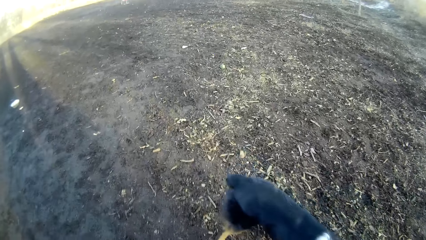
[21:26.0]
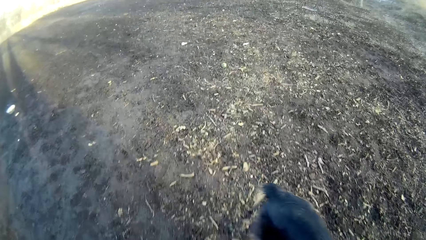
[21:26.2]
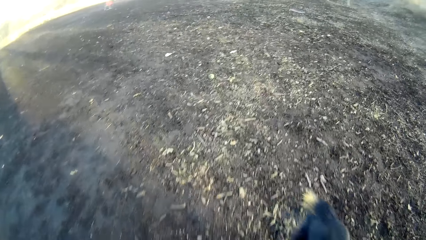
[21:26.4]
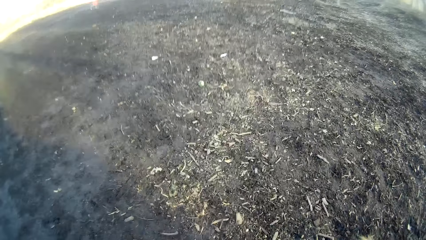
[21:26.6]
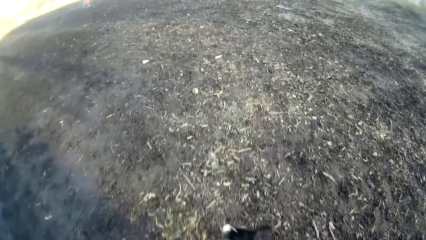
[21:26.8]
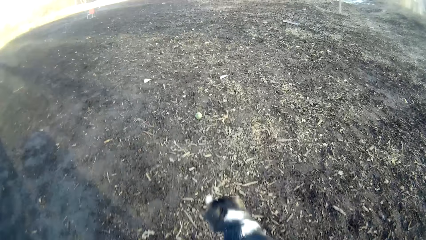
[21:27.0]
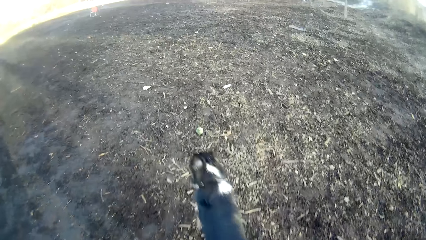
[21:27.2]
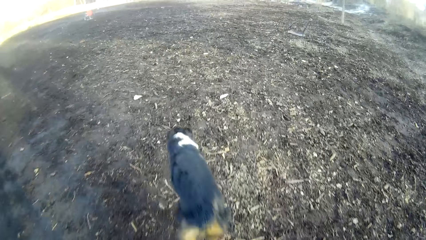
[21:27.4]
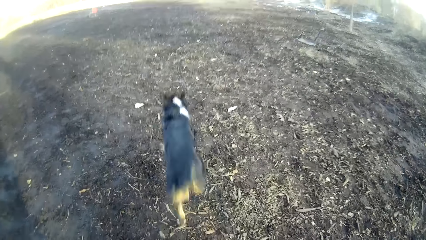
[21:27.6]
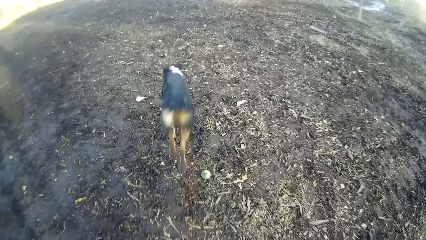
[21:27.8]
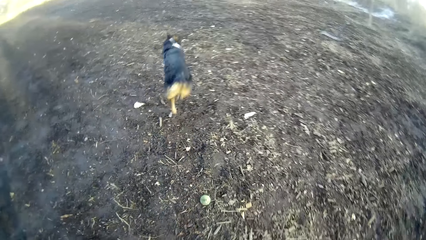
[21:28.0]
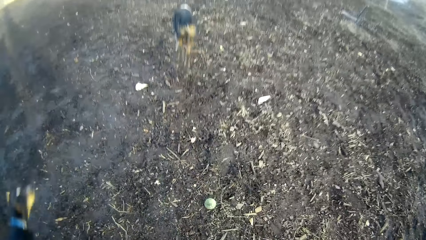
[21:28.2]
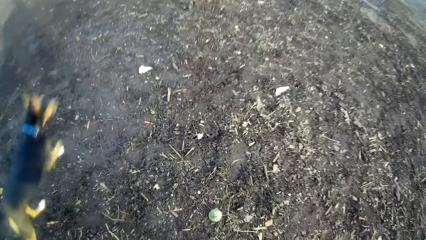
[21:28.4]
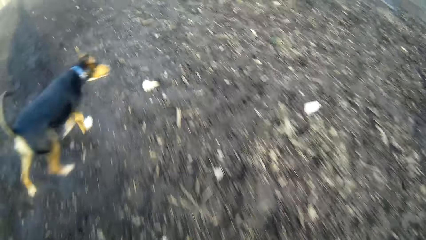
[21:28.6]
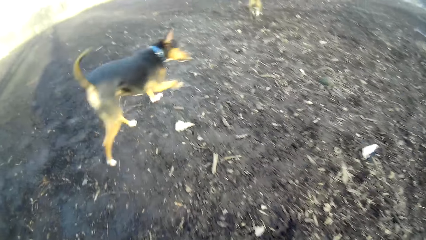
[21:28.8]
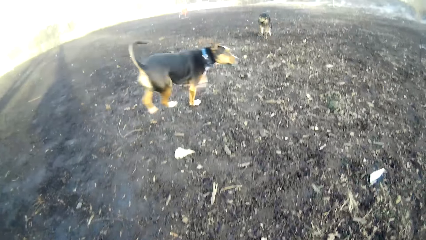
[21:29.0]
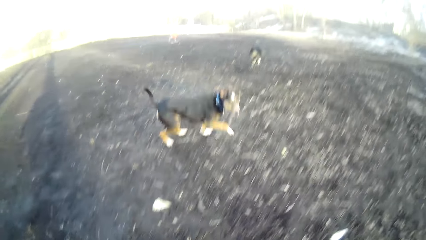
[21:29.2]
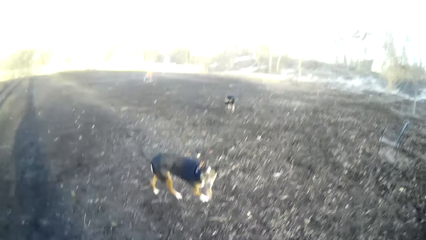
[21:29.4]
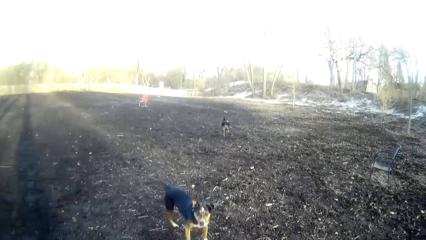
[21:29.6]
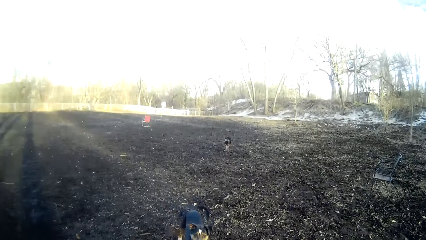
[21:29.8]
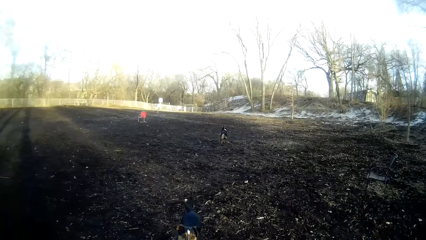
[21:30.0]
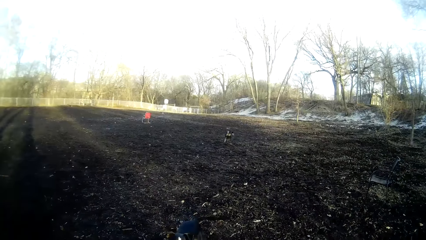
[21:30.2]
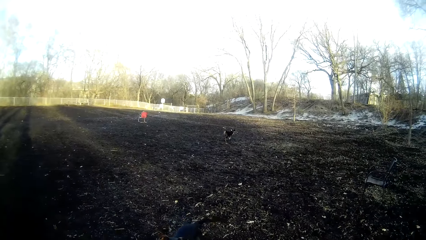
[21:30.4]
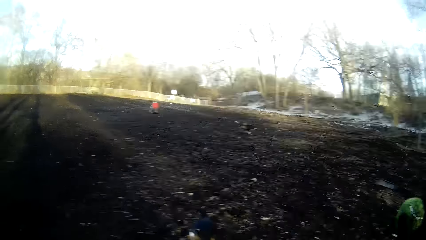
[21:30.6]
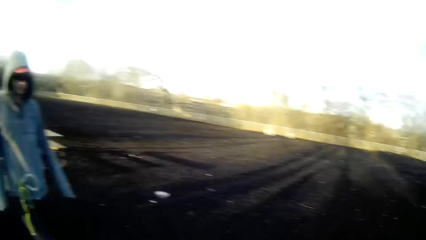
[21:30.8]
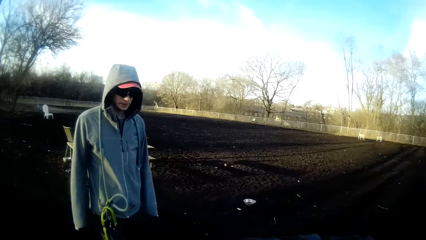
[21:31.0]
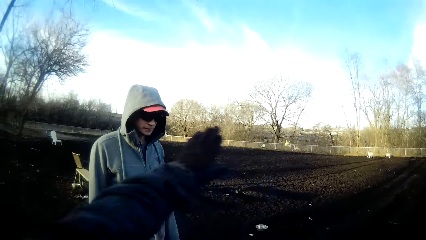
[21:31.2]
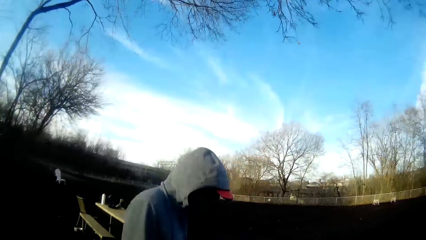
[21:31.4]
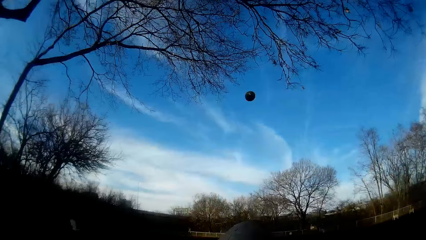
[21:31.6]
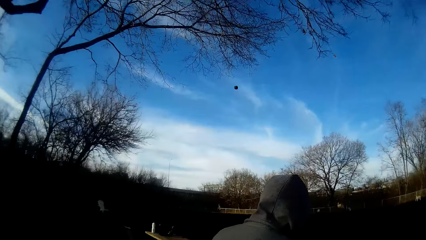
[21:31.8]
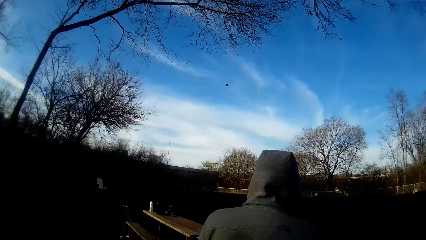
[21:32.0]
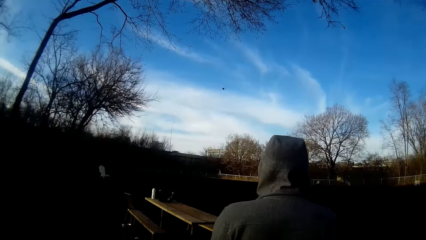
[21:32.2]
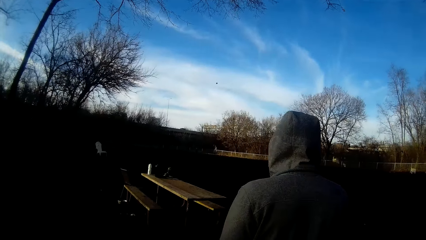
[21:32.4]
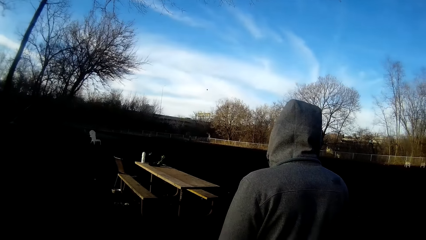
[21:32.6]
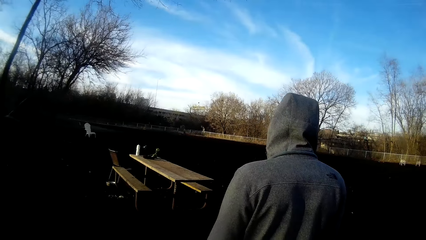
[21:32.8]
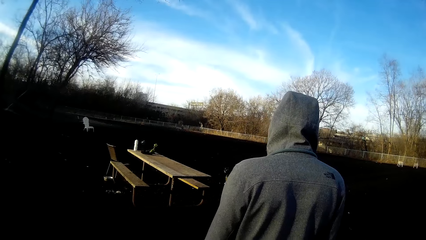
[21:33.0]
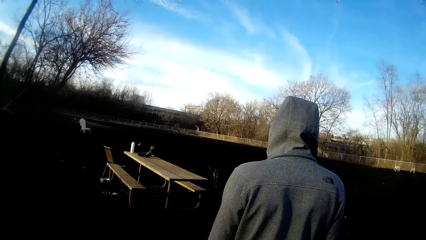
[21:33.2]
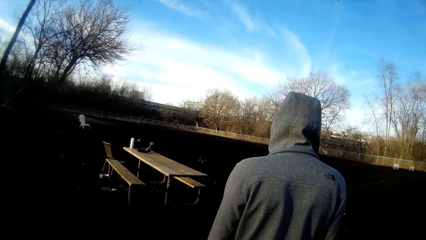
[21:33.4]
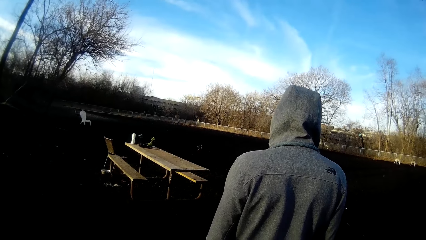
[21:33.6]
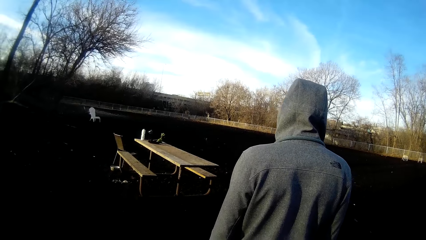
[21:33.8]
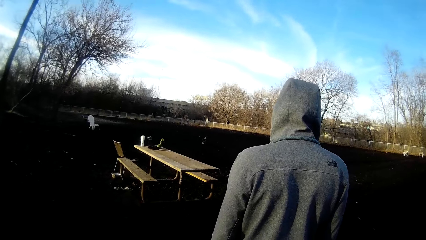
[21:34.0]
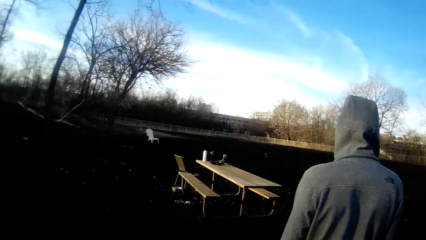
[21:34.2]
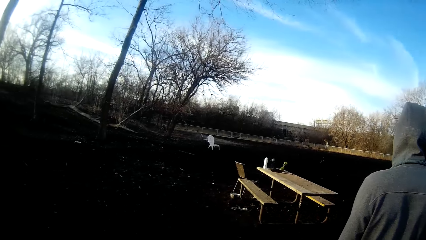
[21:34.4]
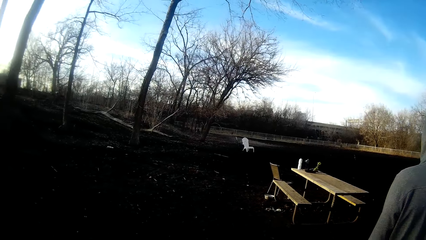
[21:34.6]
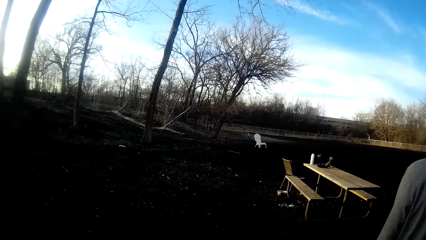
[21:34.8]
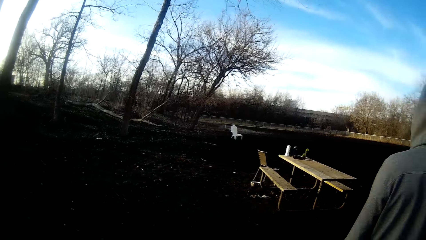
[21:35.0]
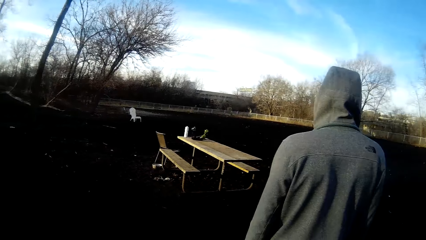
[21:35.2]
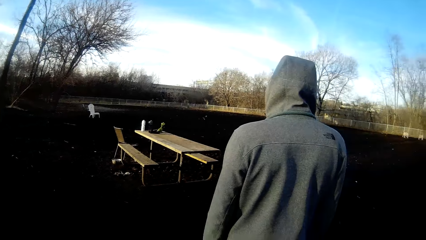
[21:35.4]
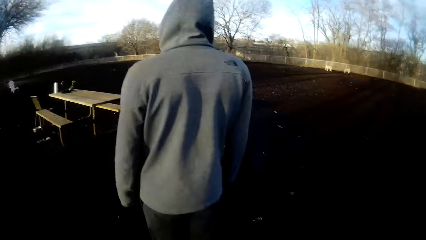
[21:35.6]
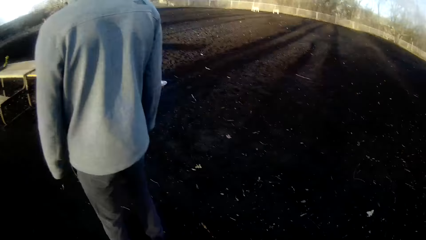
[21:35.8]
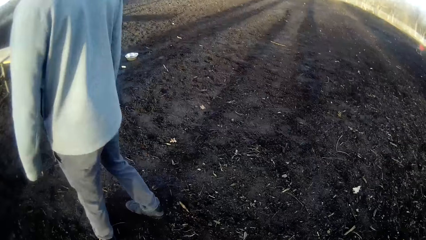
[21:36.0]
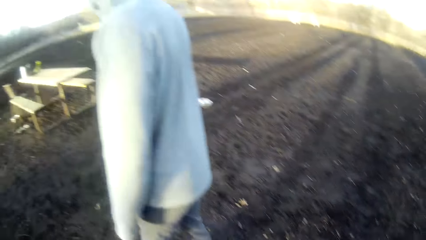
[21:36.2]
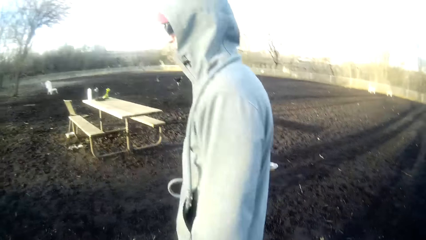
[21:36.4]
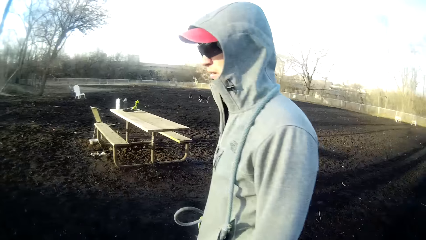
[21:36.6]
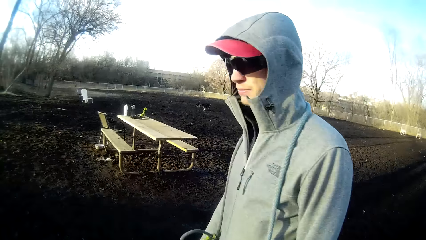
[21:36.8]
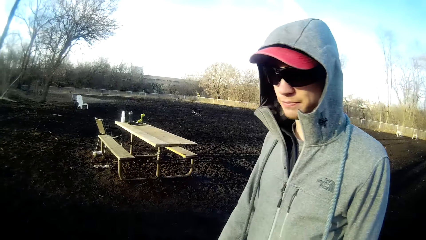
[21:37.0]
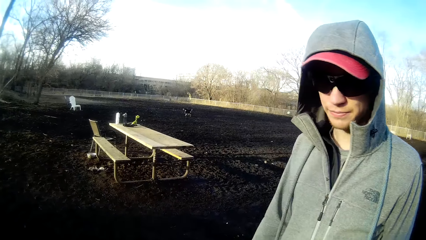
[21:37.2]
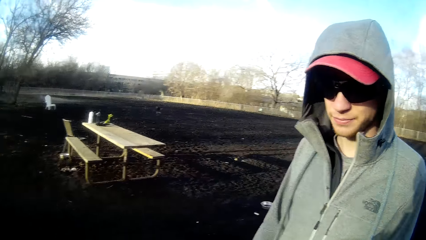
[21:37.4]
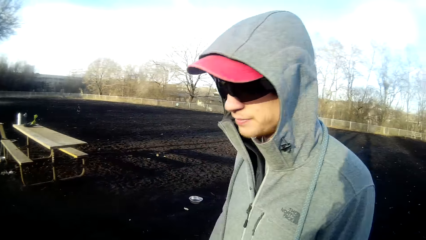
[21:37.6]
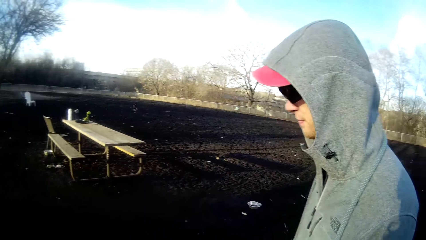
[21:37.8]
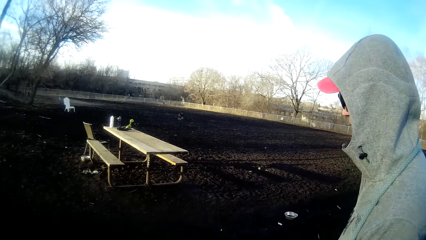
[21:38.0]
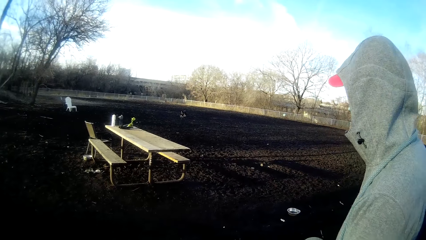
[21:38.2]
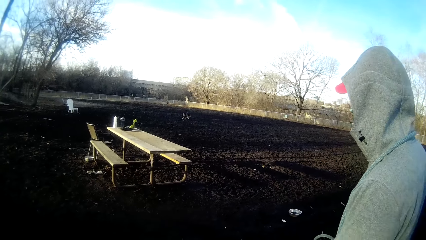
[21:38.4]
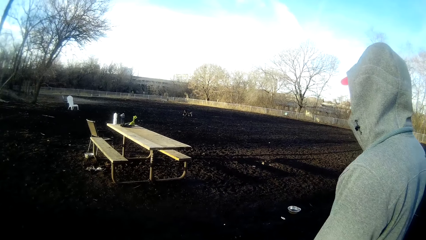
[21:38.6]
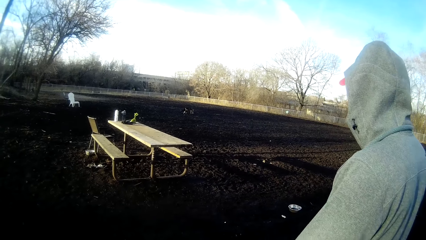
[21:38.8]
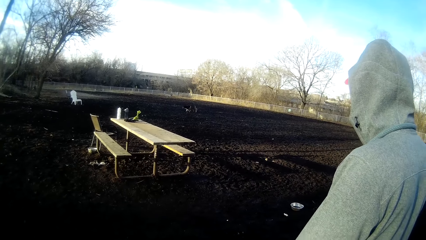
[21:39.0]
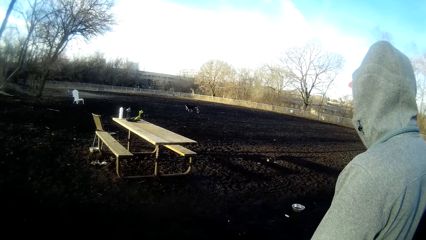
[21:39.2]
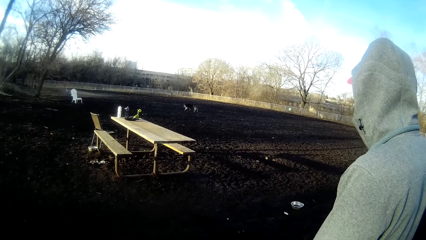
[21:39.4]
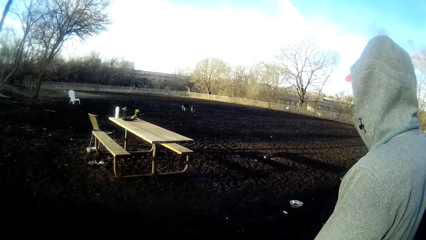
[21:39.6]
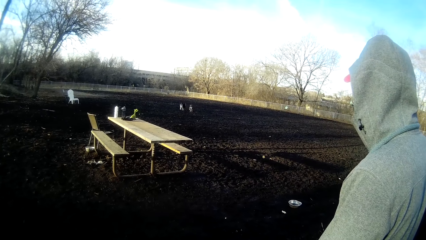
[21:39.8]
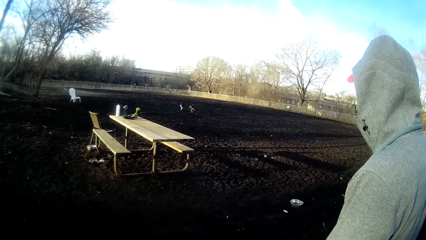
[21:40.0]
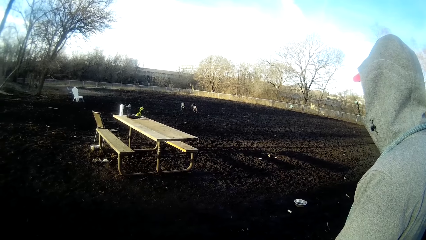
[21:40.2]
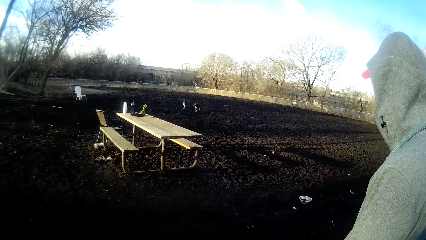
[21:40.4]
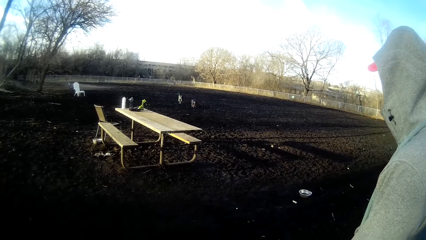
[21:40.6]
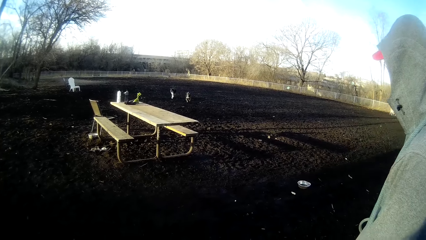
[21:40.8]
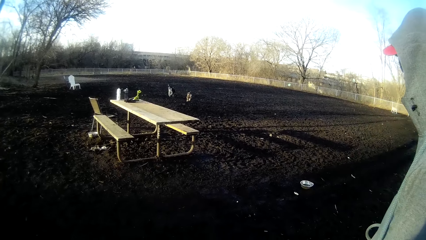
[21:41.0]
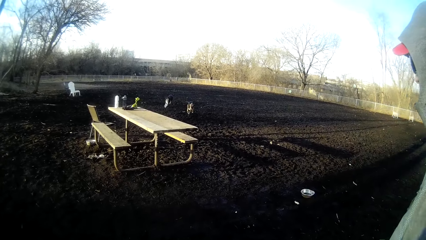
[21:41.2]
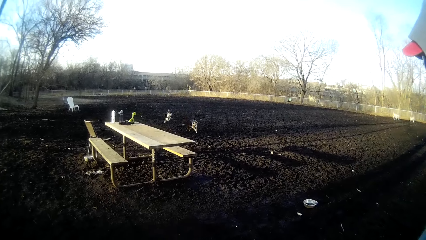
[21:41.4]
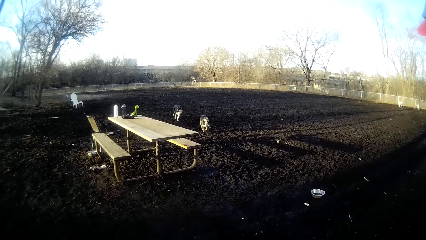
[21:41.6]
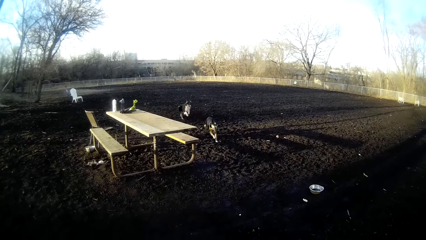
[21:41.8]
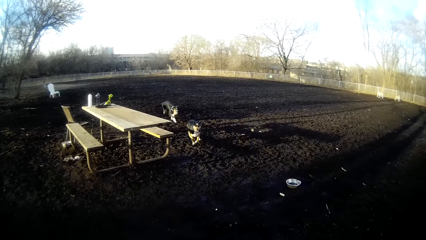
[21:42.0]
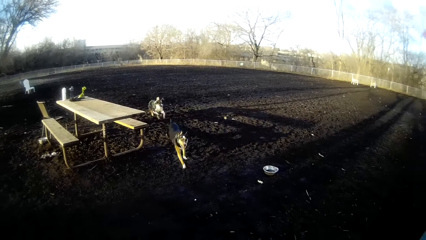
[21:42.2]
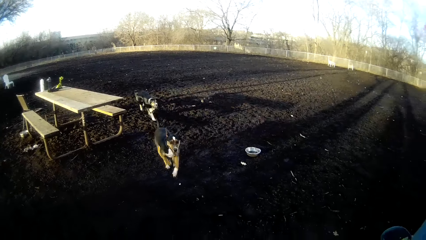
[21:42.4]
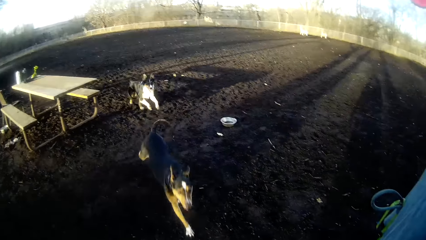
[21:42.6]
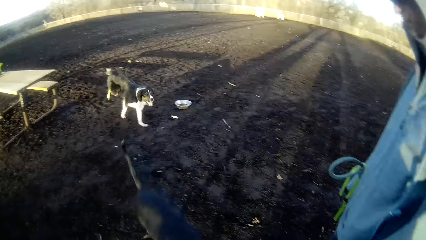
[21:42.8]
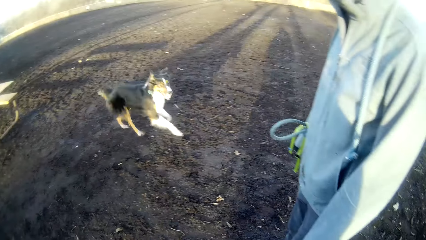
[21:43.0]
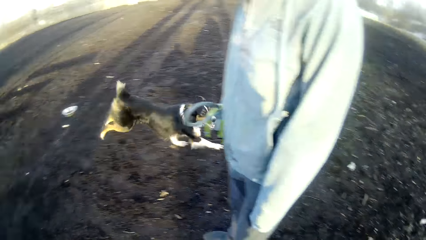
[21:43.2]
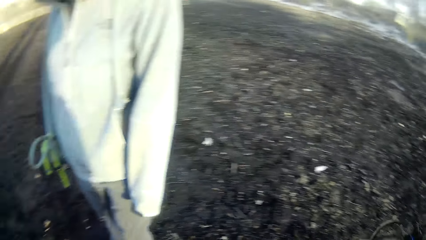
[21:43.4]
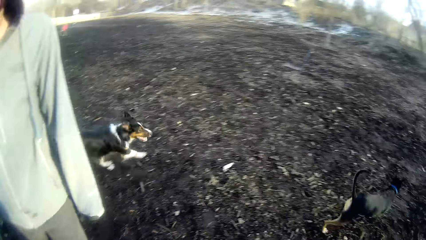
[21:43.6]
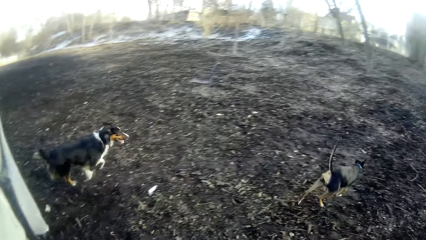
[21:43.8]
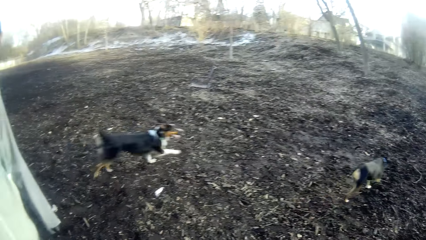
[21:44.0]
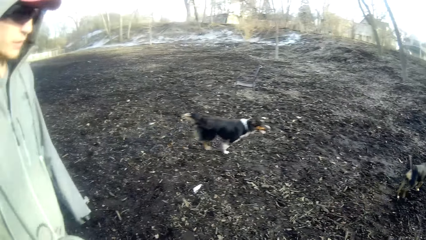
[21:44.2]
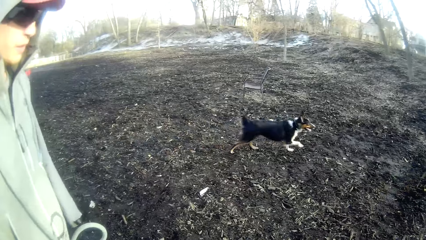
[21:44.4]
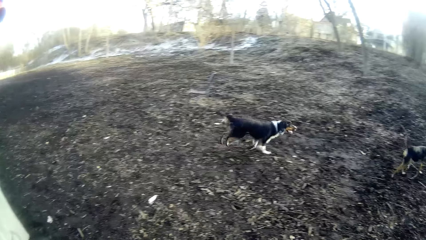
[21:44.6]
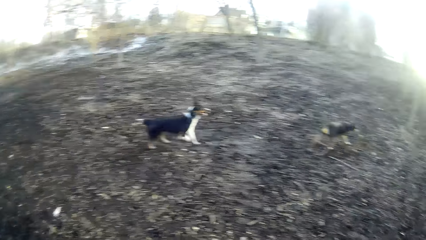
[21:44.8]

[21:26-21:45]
The dog runs around the field. The camera wearer picks up a tennis ball from the ground. They throw the tennis ball across the field. Another dog chases down the tennis ball. The camera wearer stares at the dogs running on the field. A man stares around. The camera wearer stares at the dogs running on the field. The first dog runs towards the camera wearer. Another dog runs towards the camera wearer.
